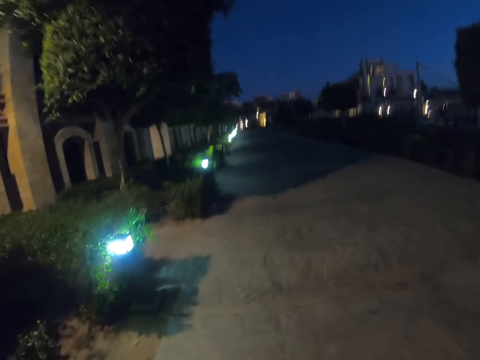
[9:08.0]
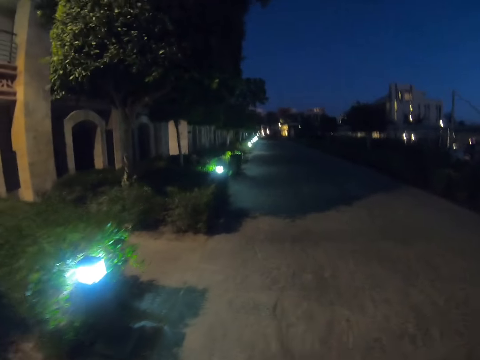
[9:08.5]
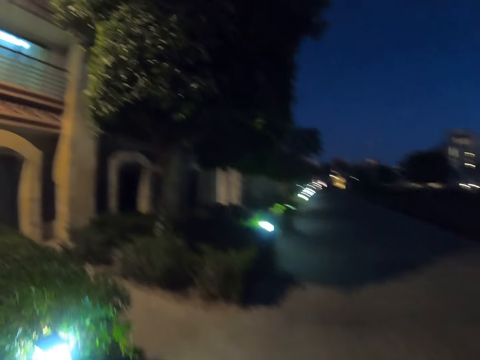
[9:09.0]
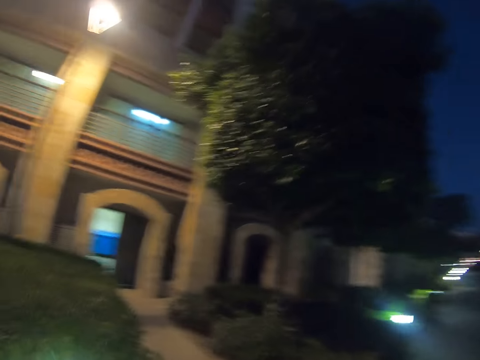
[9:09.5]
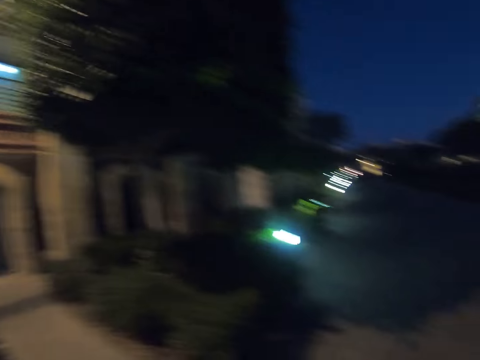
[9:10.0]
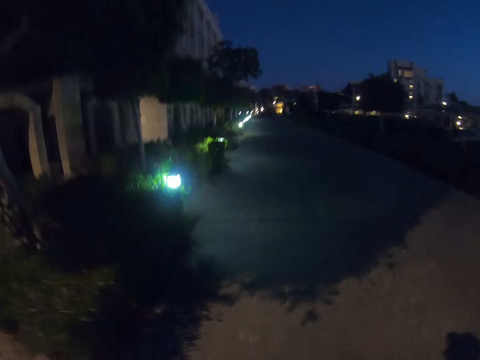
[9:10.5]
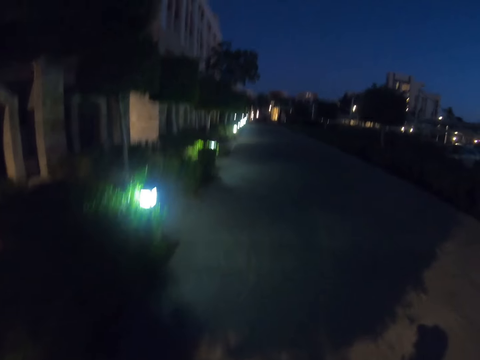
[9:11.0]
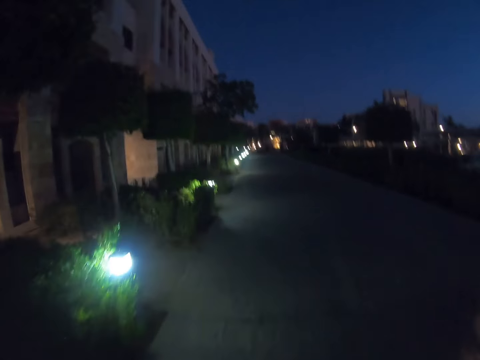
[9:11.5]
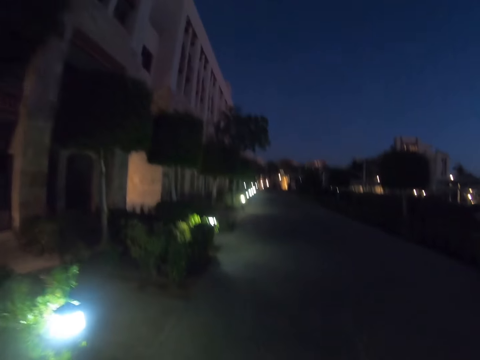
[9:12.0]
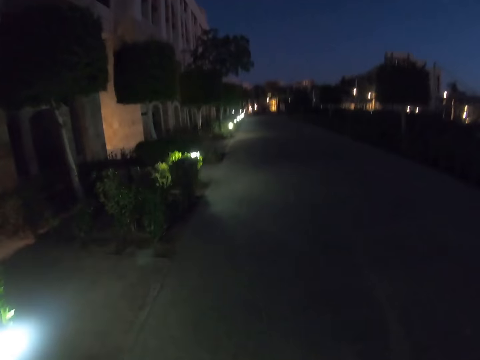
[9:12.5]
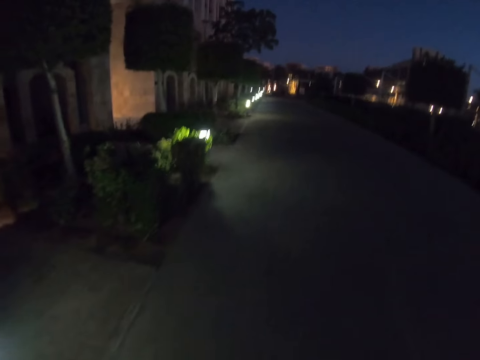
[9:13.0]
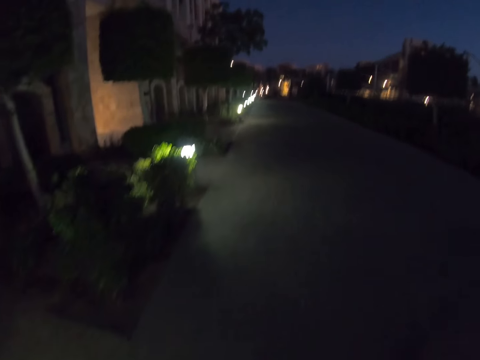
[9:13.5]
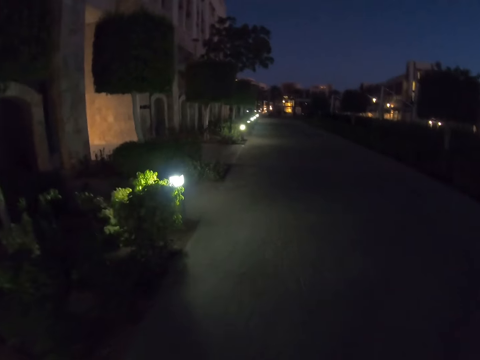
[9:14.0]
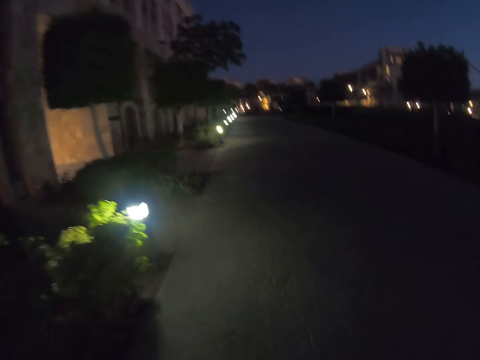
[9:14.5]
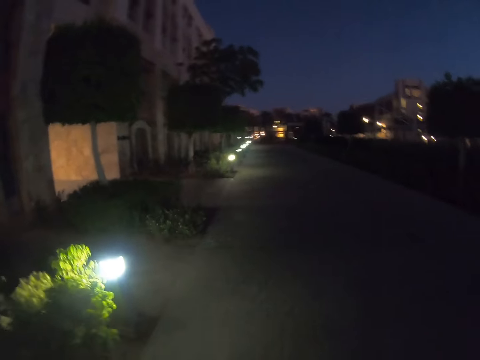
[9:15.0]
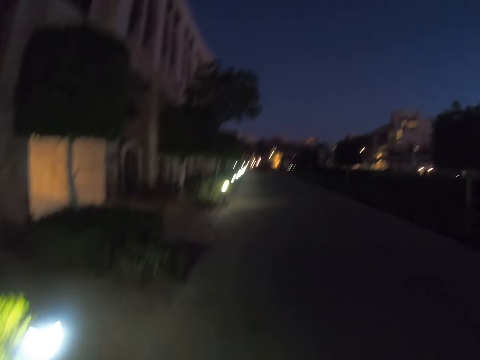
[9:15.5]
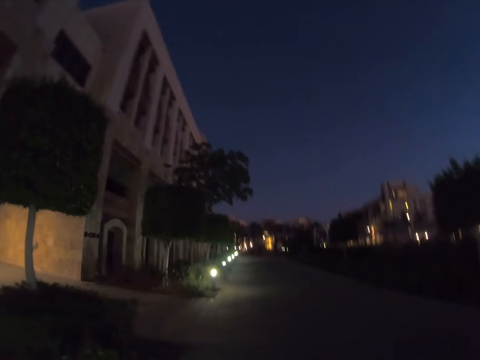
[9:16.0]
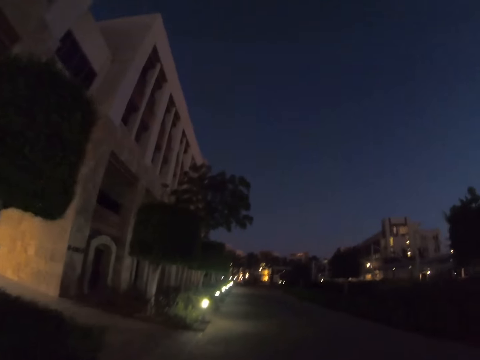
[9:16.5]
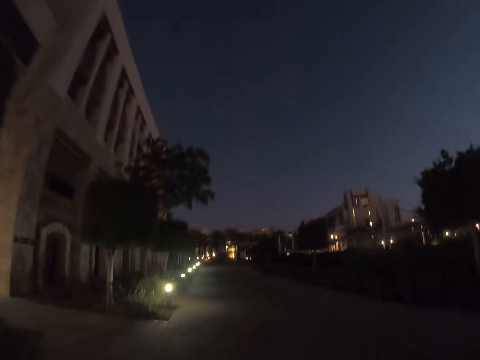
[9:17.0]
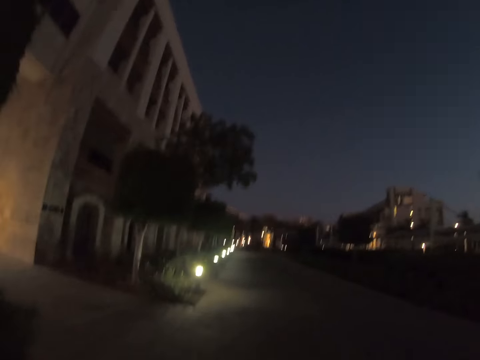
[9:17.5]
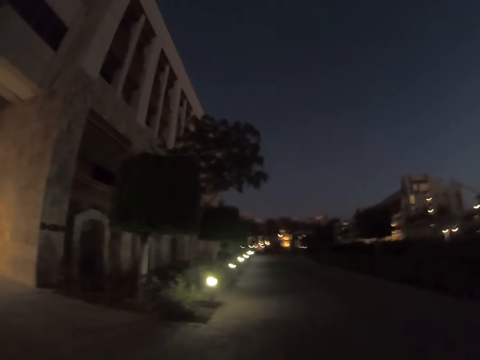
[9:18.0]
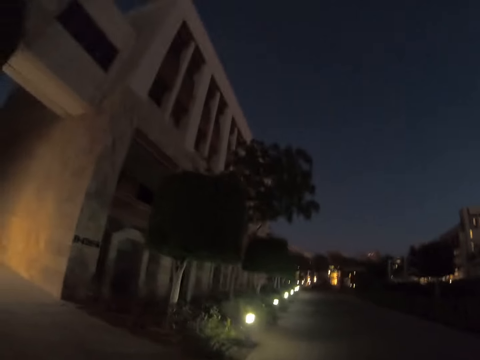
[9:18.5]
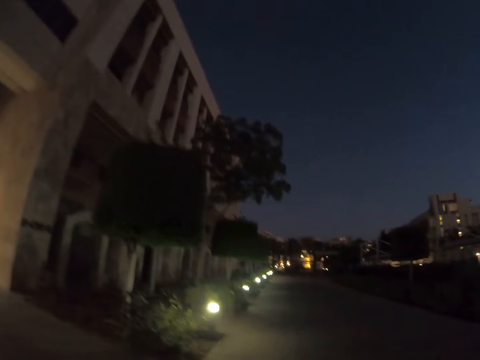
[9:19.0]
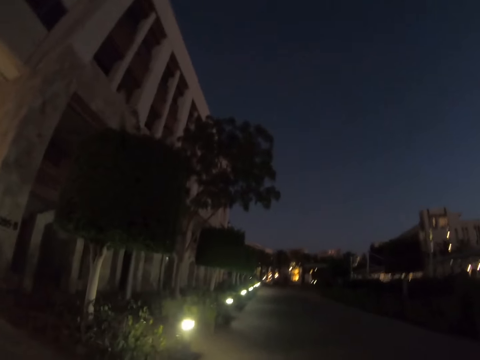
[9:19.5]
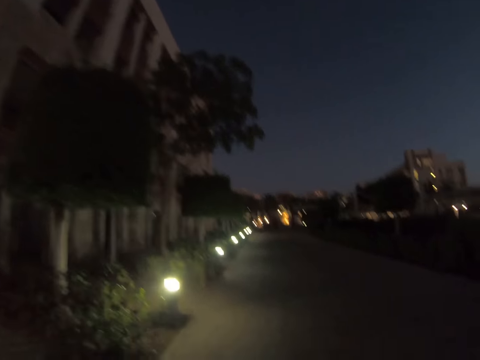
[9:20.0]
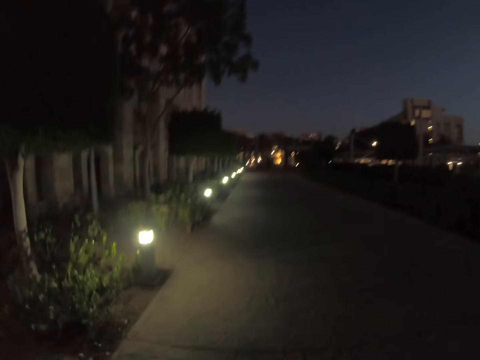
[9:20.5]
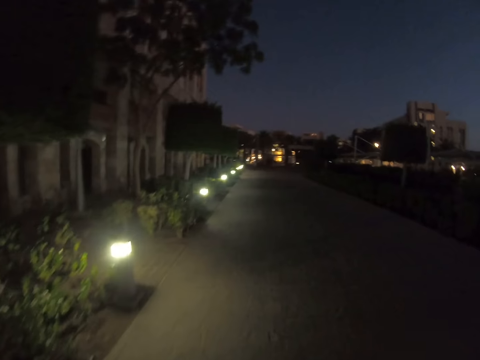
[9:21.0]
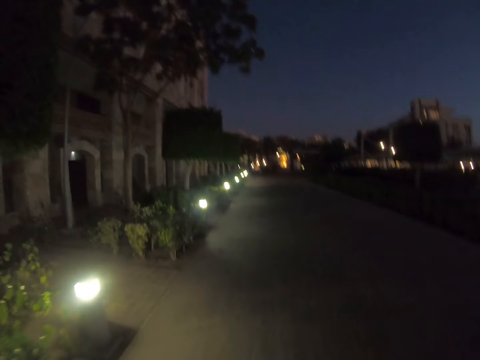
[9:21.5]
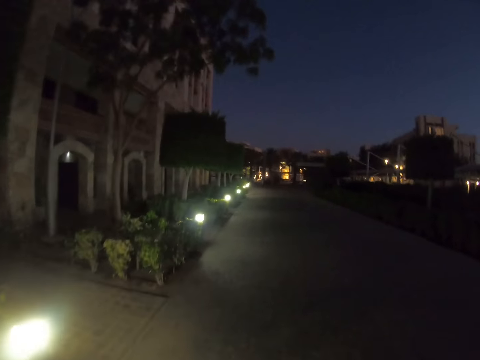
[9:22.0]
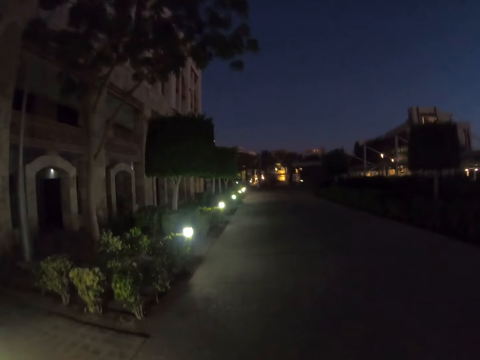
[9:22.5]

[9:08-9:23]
The camera wearer looks around. They walk.

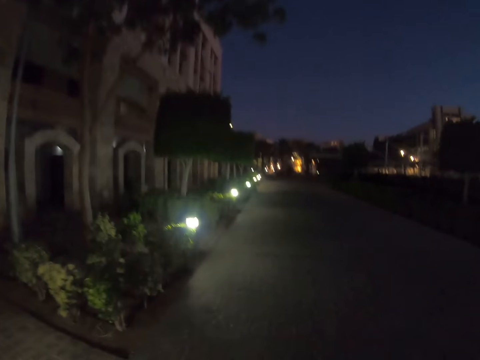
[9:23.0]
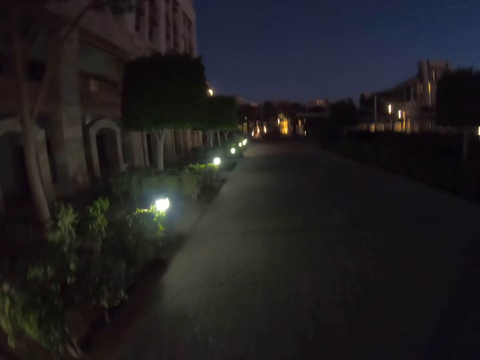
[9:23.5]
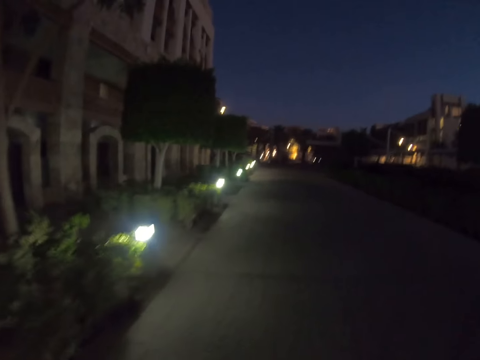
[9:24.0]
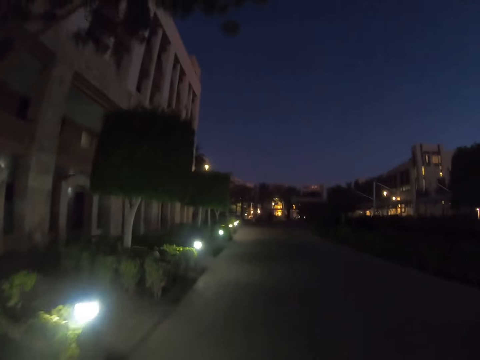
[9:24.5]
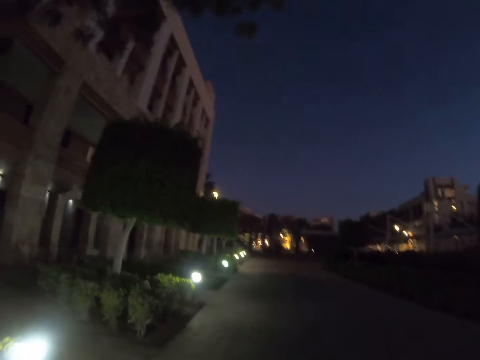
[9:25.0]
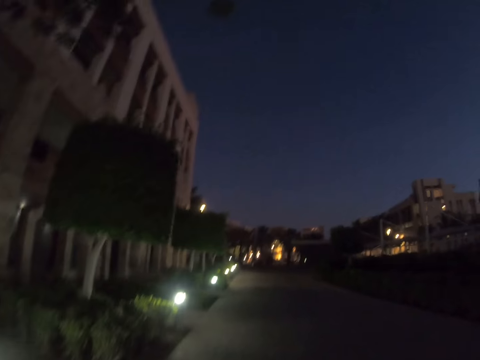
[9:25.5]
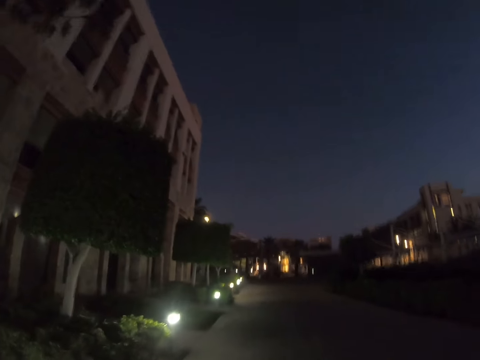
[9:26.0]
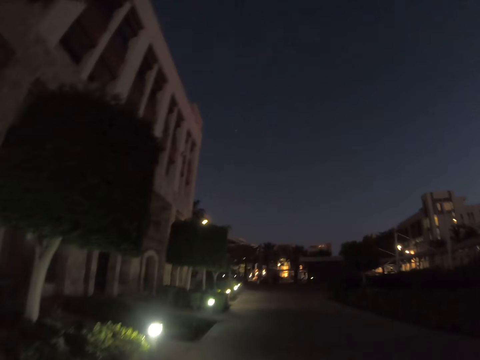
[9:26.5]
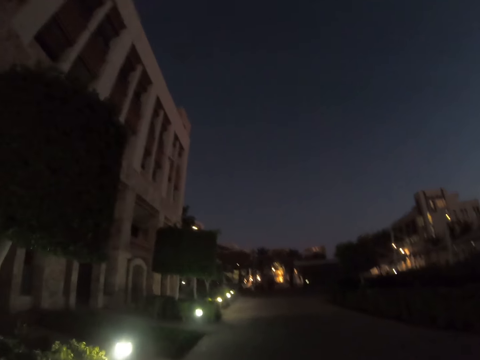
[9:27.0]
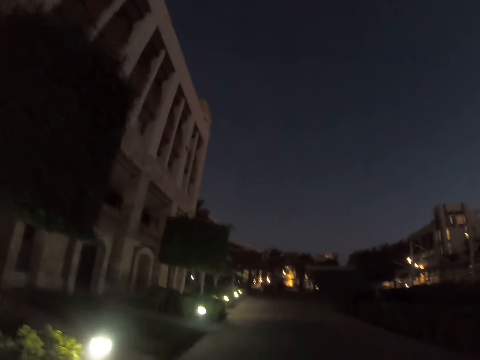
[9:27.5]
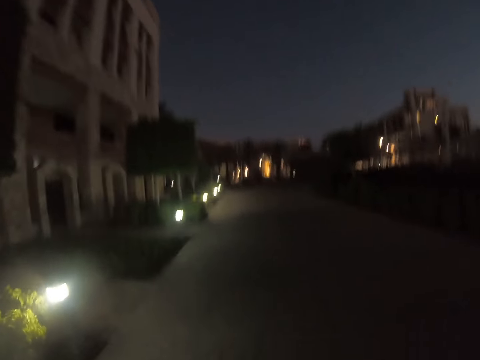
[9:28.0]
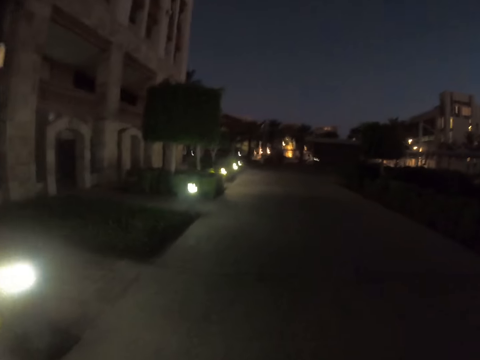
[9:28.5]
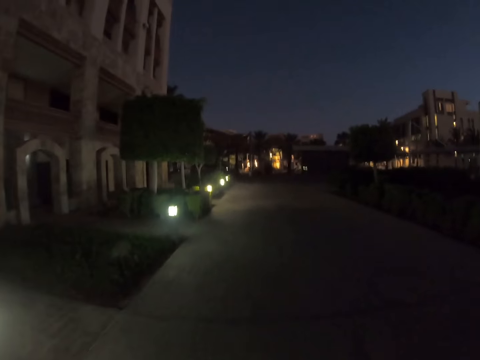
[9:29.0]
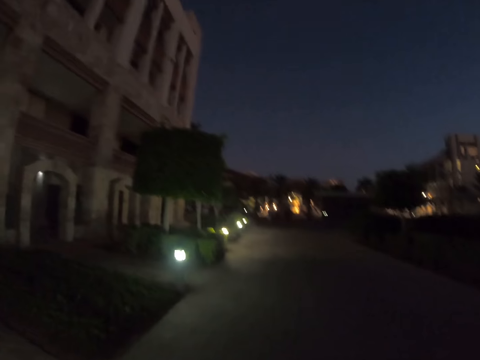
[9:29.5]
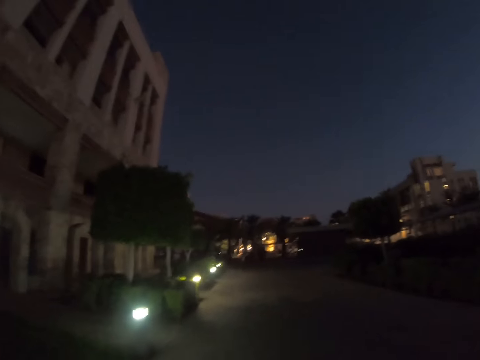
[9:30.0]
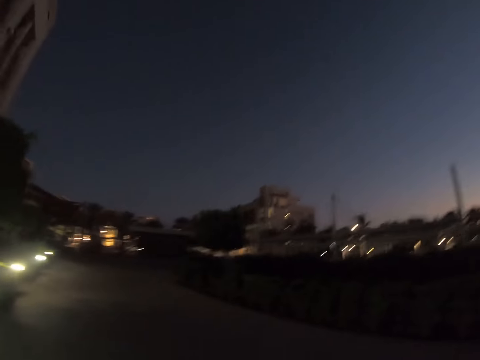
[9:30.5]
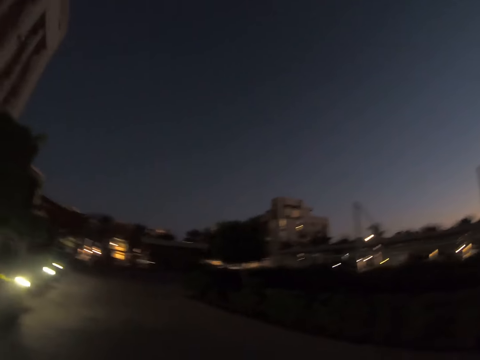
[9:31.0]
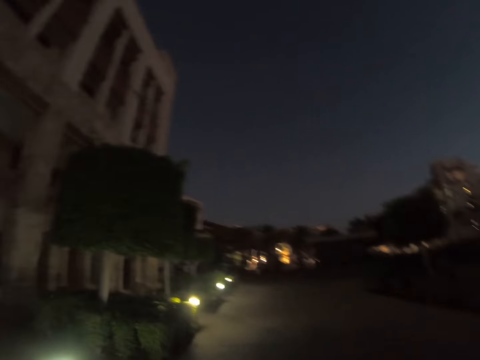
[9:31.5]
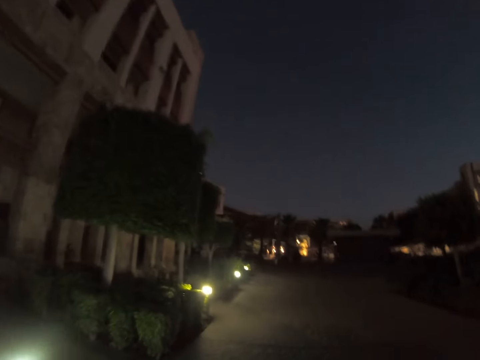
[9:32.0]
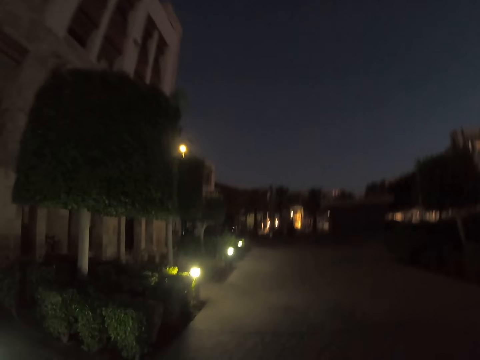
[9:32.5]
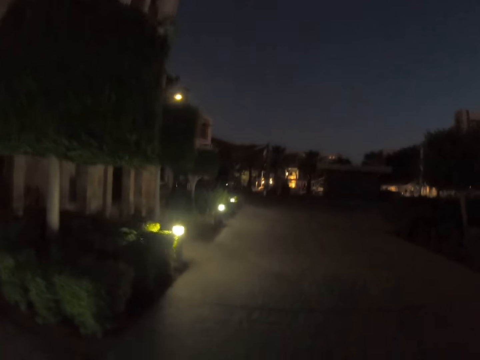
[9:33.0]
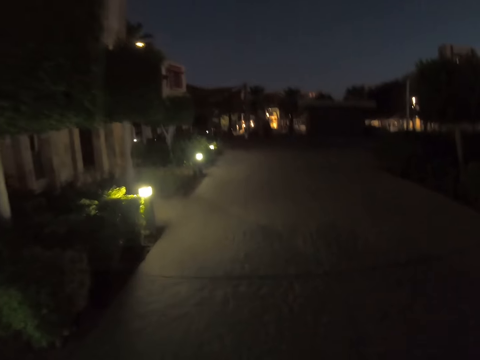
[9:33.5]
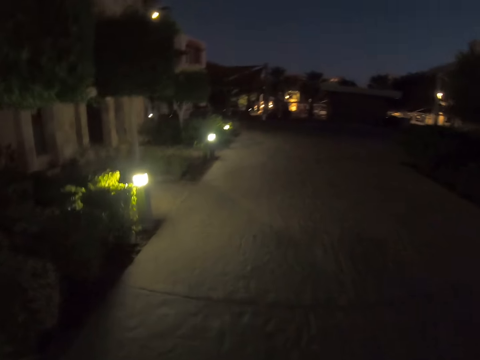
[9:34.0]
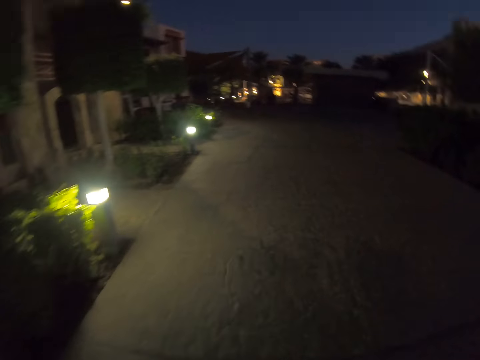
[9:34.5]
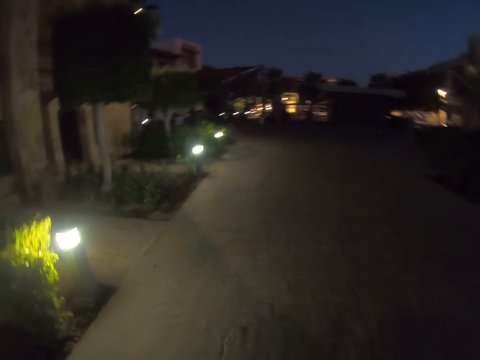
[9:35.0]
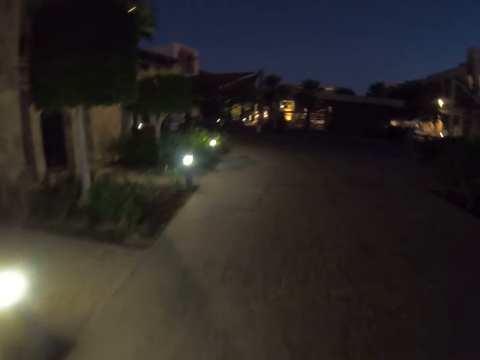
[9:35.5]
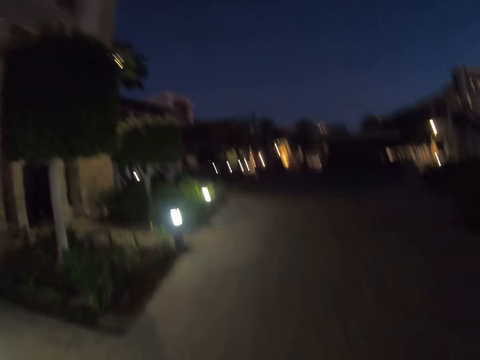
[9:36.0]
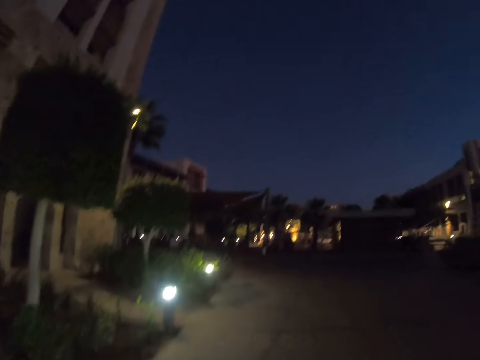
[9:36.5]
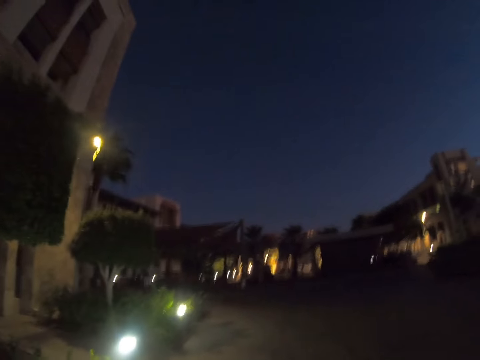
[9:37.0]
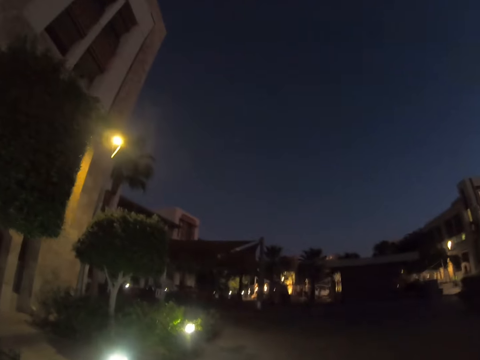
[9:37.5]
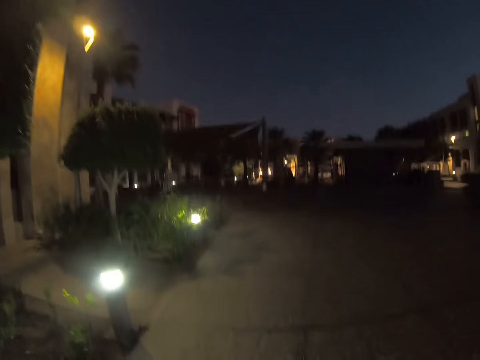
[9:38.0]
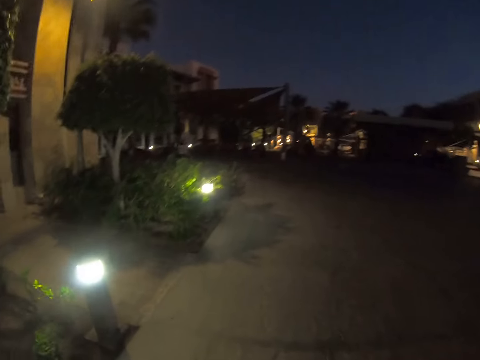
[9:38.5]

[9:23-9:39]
The camera wearer looks around. They walk.
